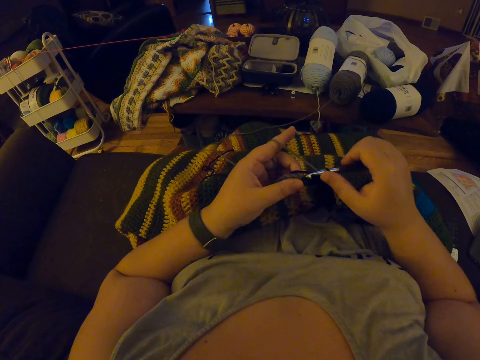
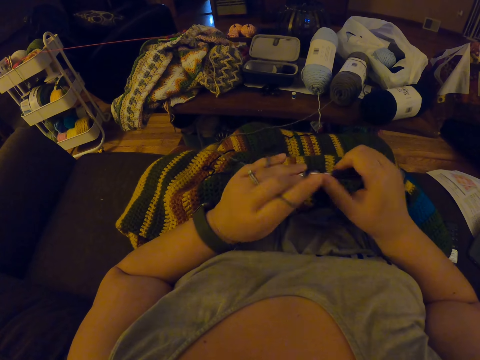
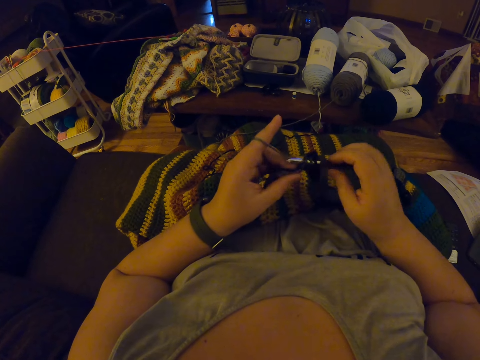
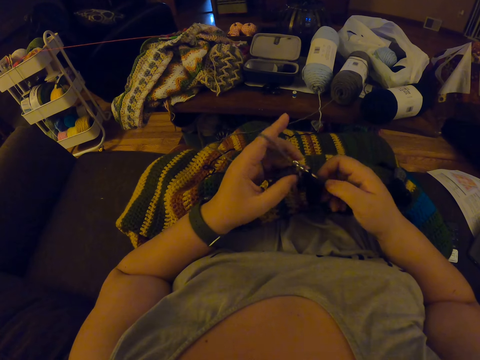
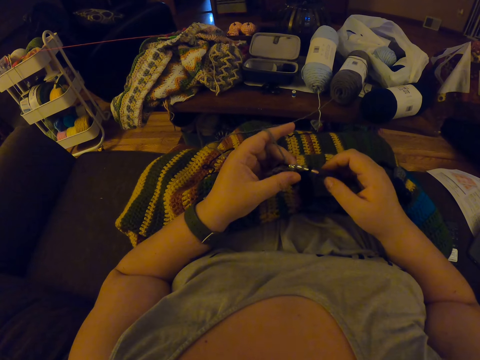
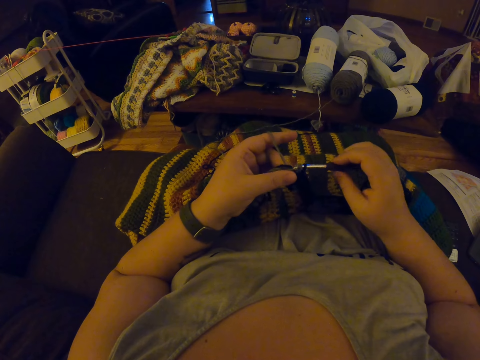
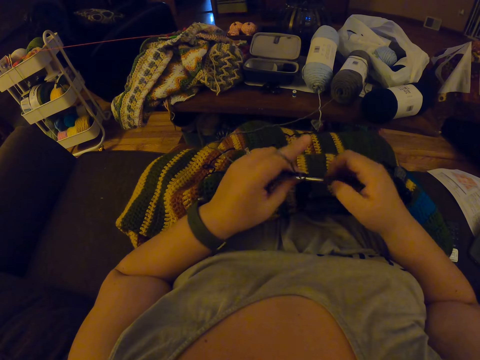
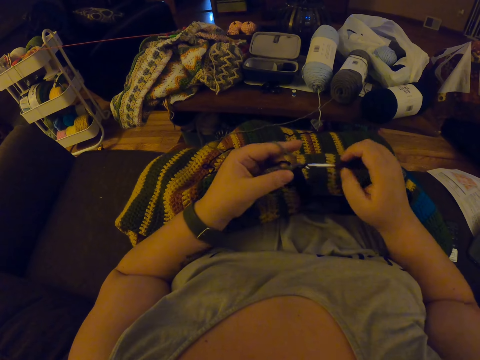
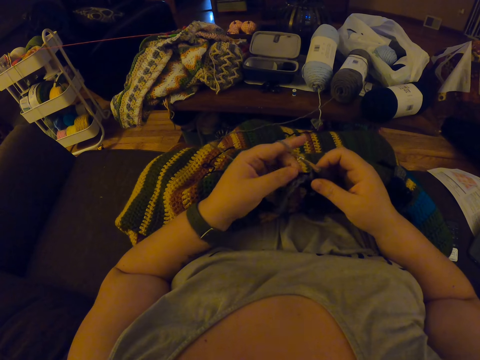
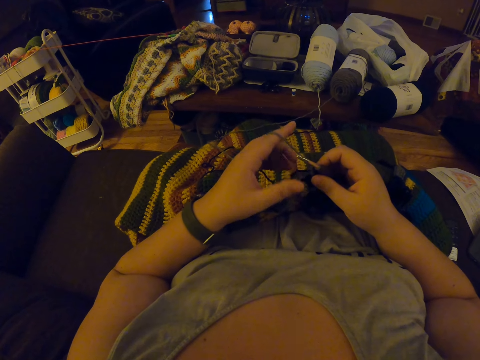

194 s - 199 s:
The camera wearer continues to crochet.

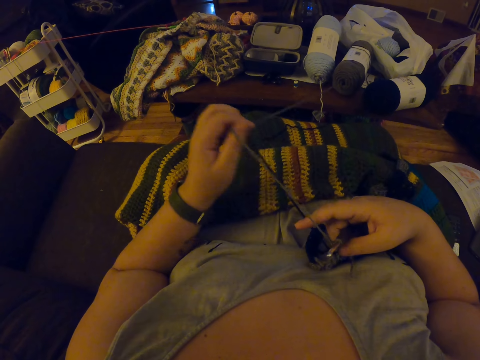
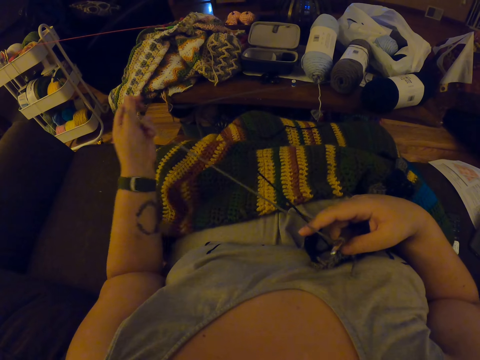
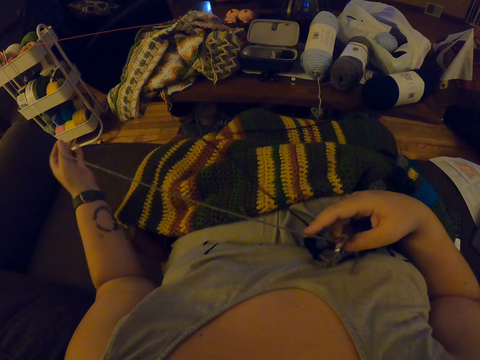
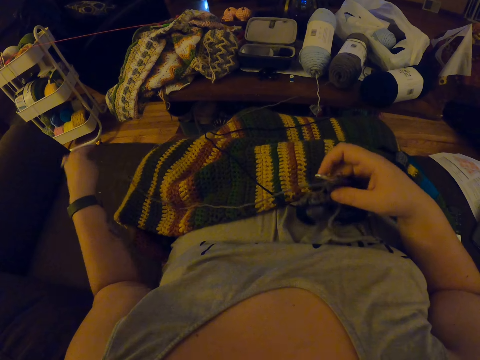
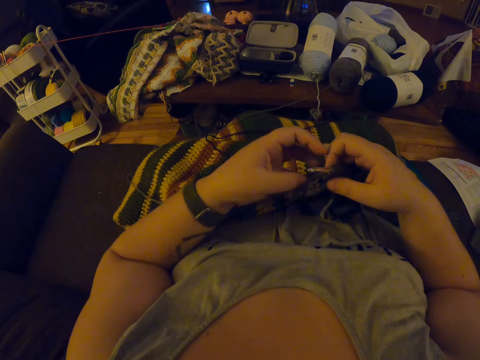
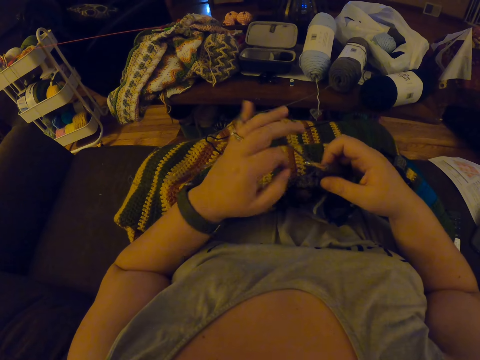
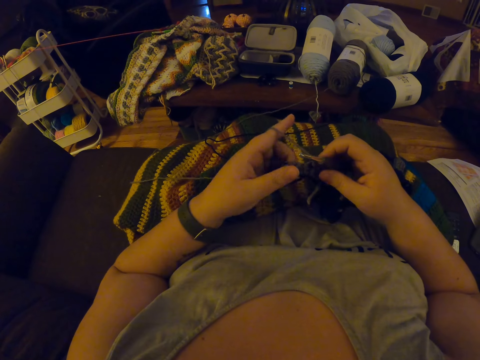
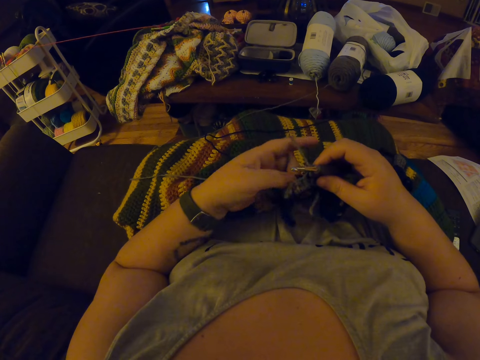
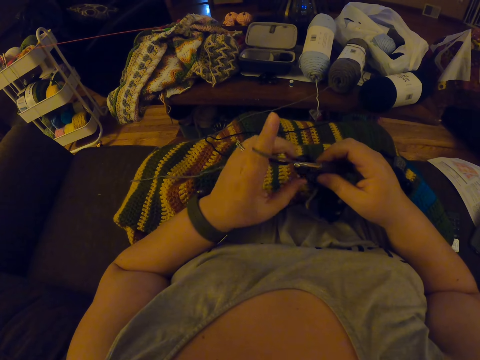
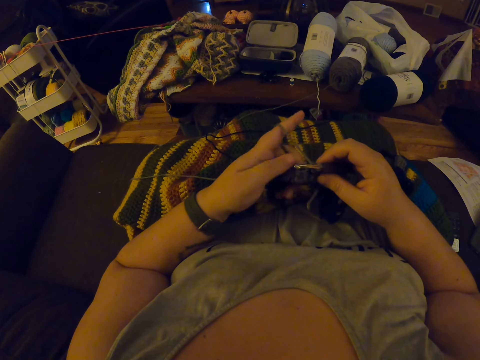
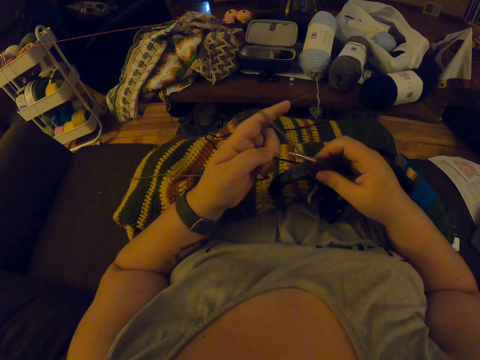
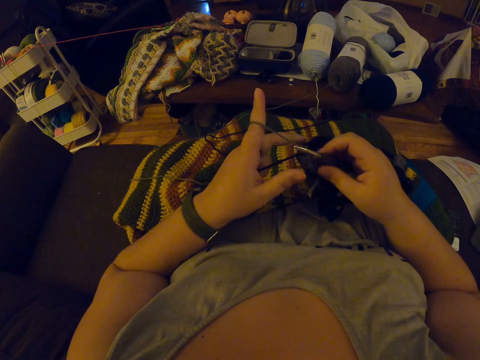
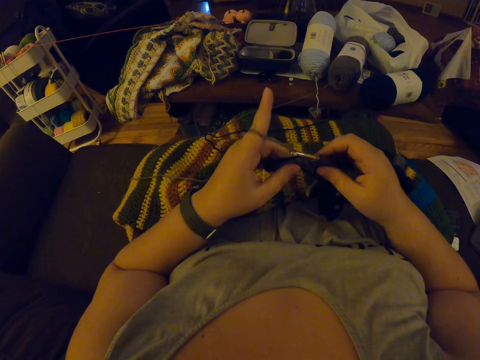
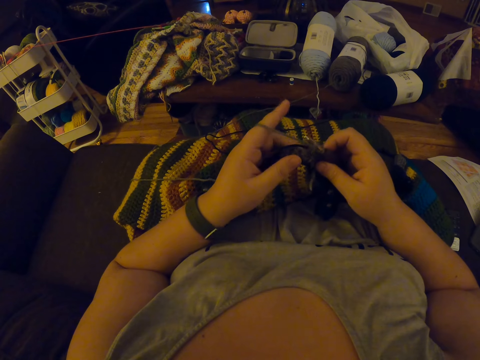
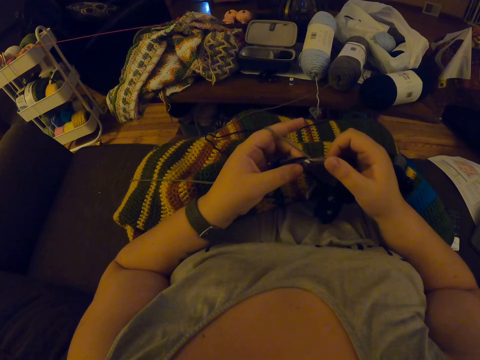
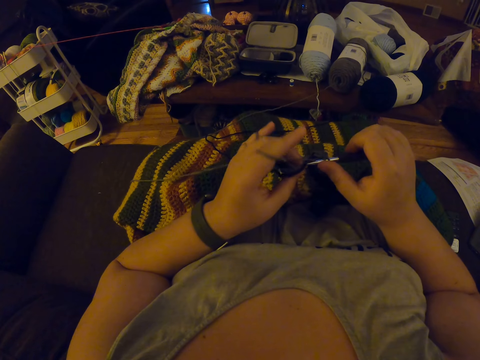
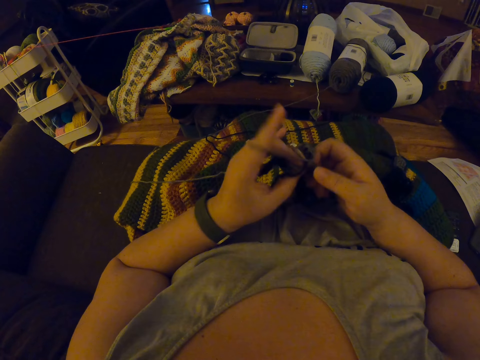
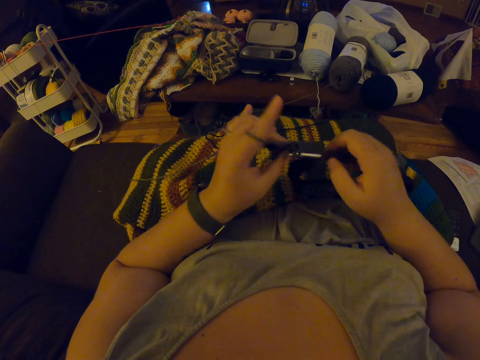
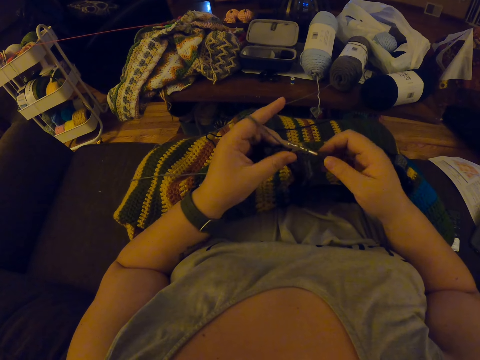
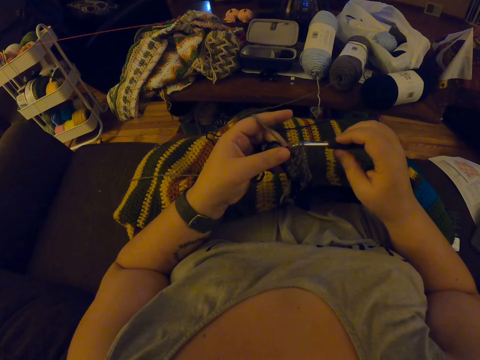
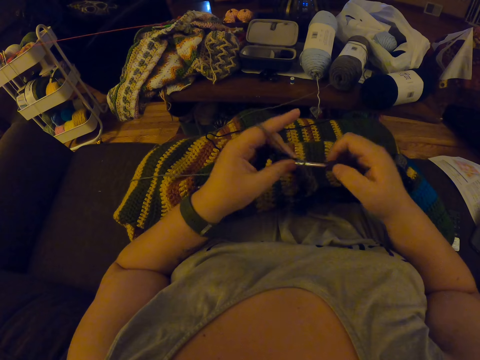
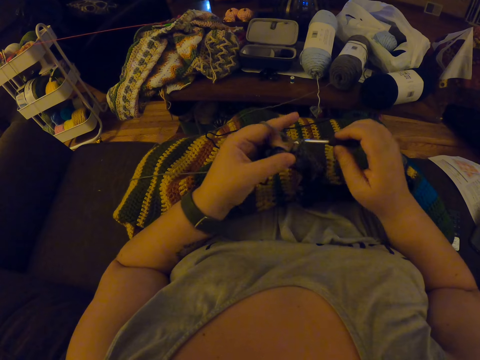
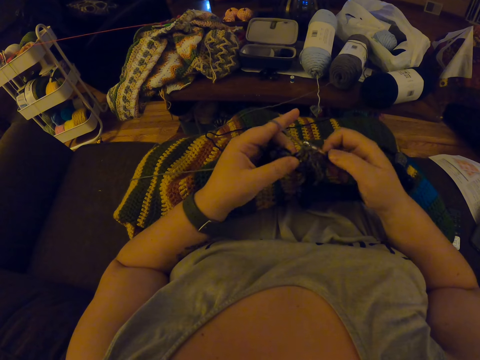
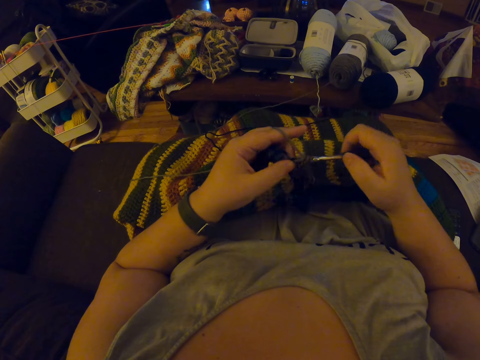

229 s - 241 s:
The camera wearer pulls the yarn. They continue to crochet.

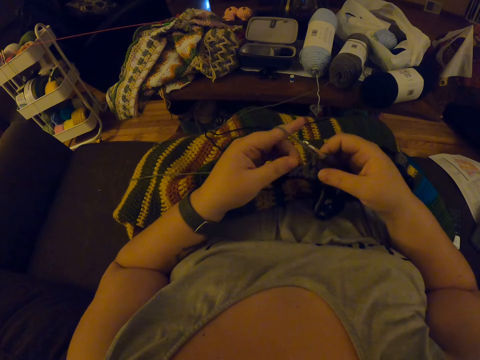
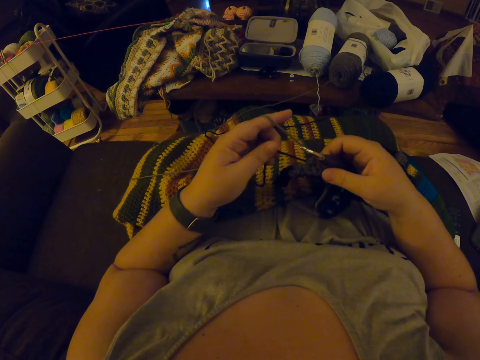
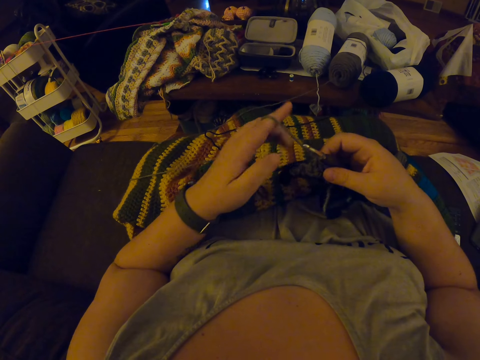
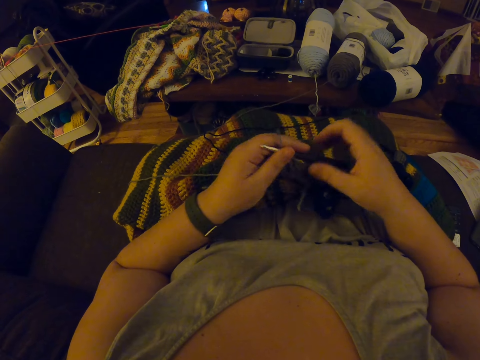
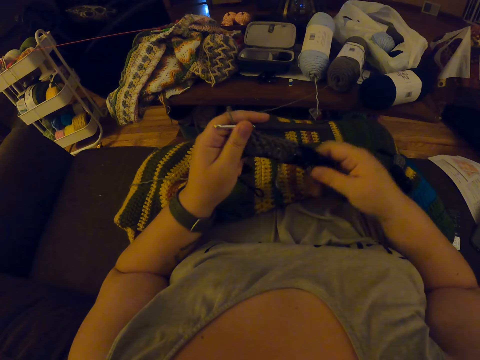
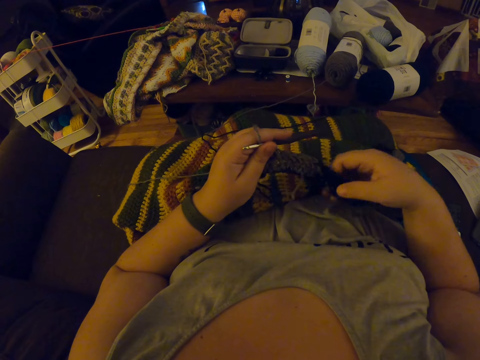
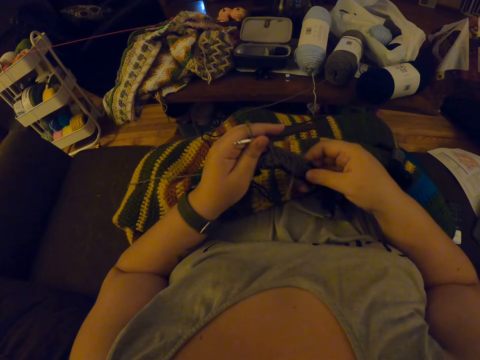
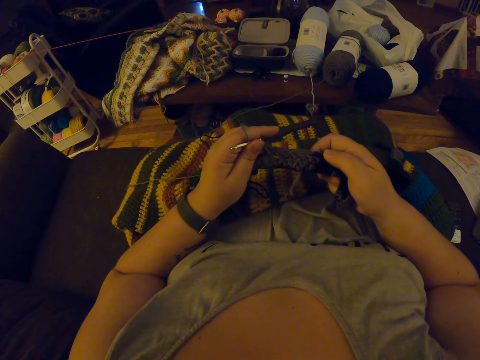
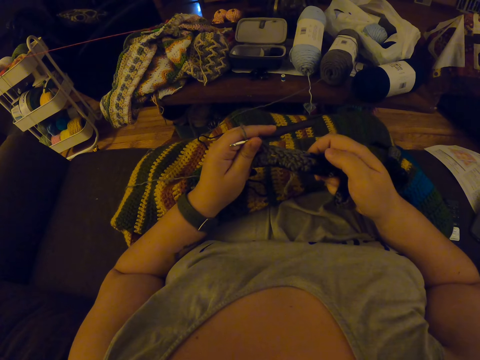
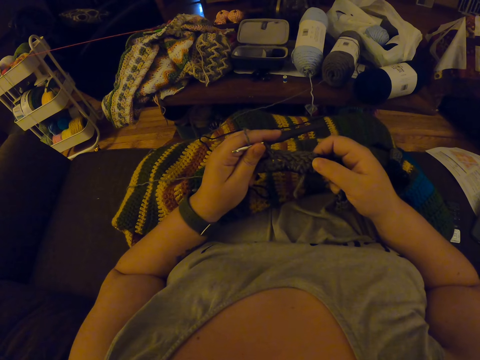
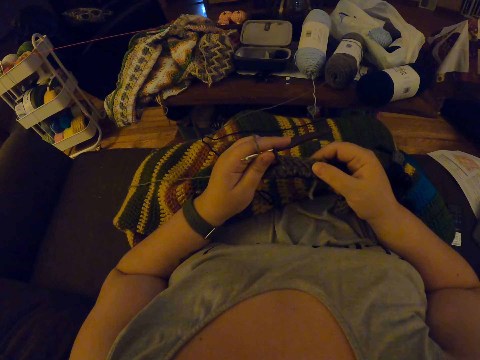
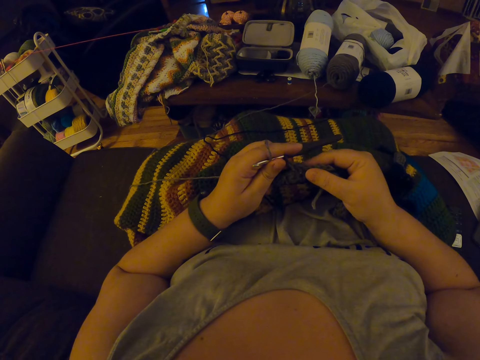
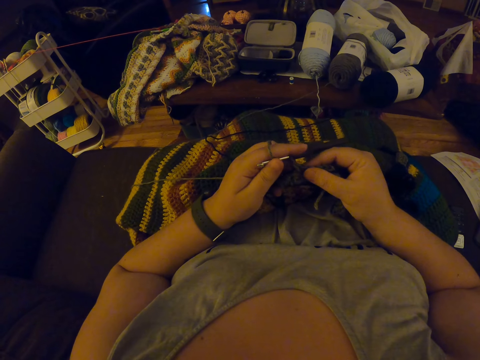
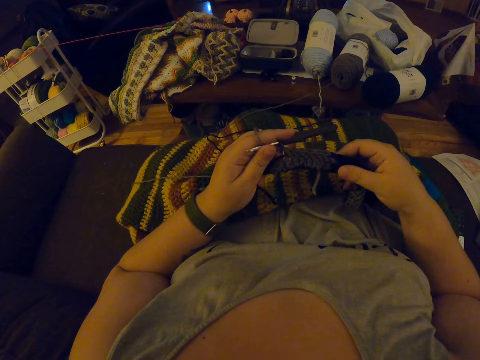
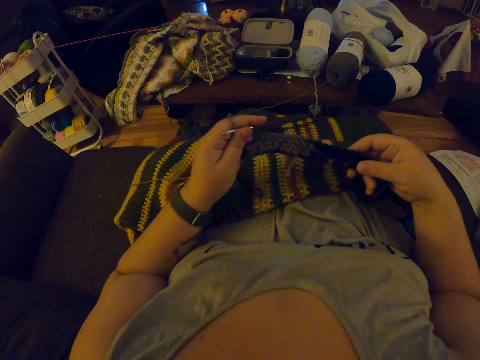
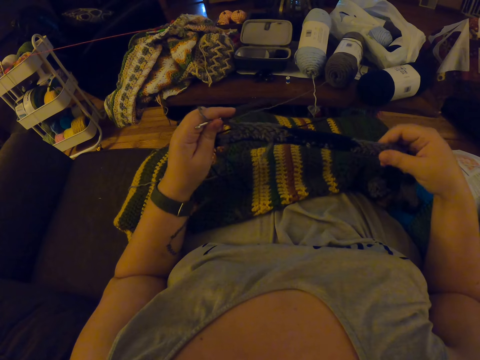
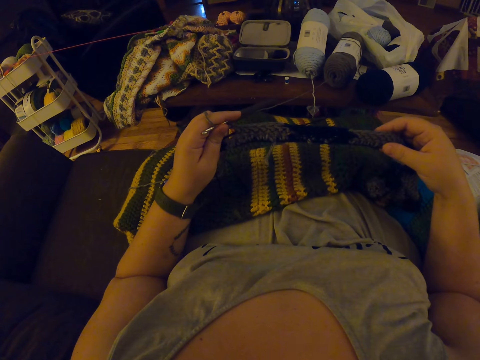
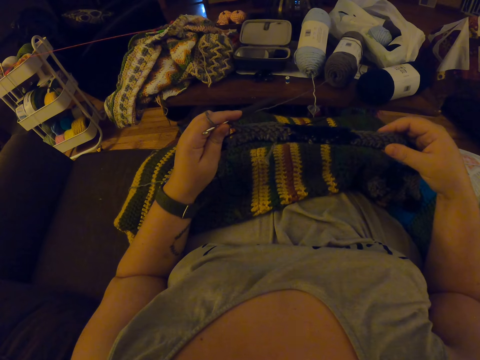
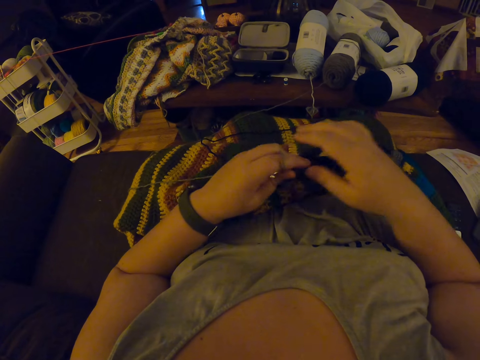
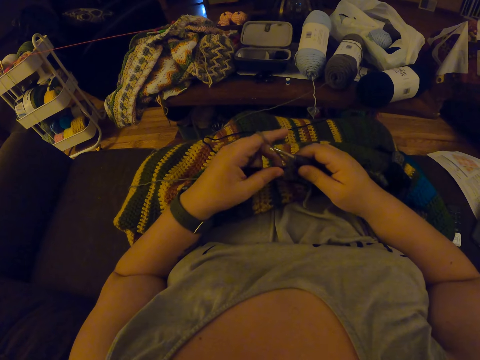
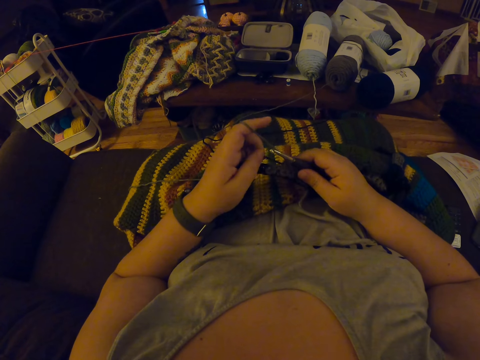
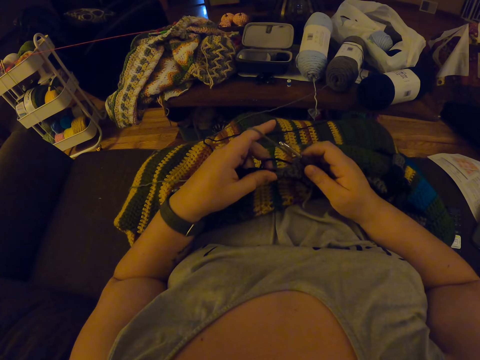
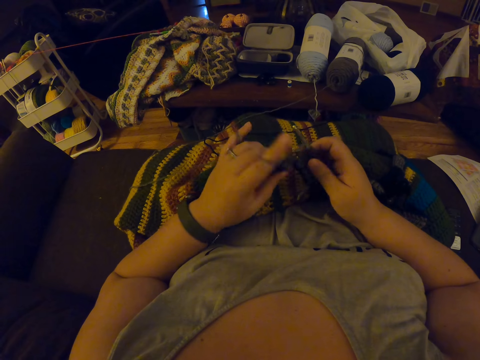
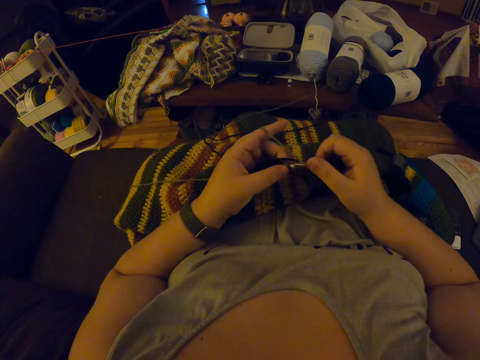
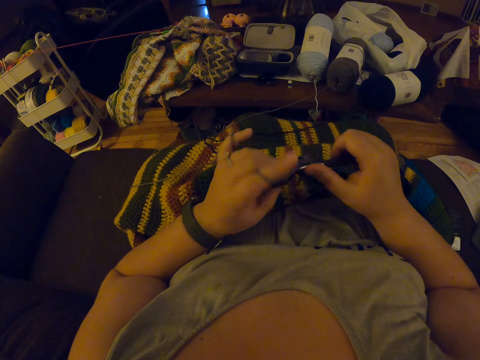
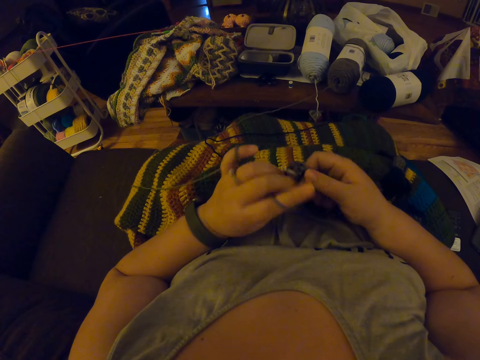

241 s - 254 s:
The camera wearer checks the crochet. They adjust the fabric. They continue to crochet.
